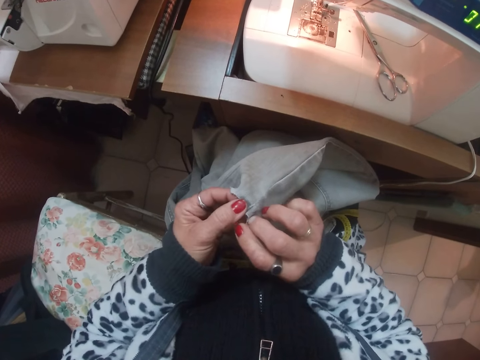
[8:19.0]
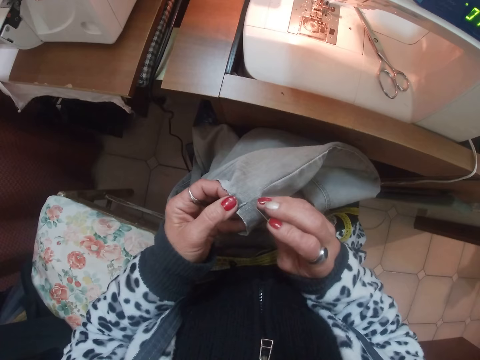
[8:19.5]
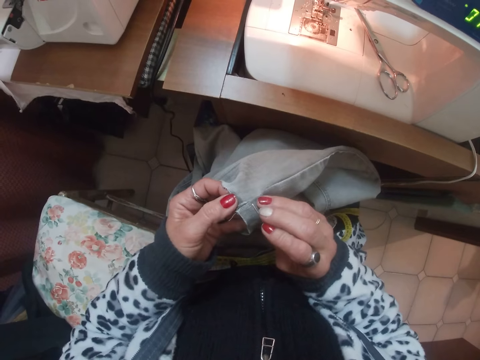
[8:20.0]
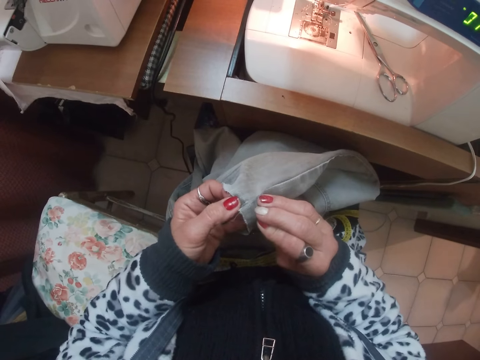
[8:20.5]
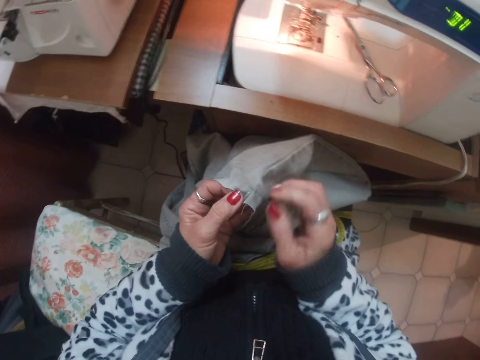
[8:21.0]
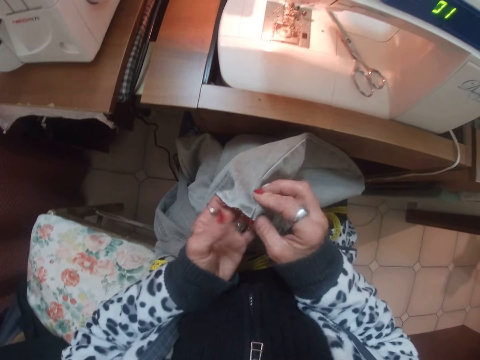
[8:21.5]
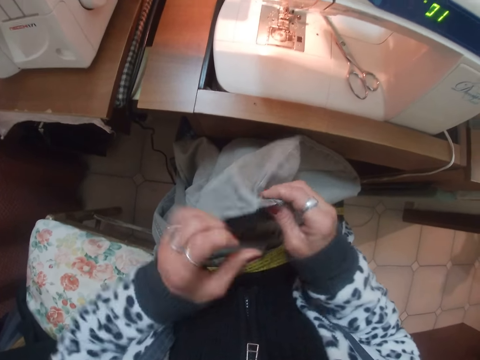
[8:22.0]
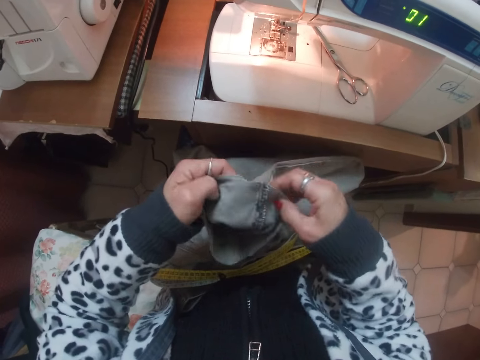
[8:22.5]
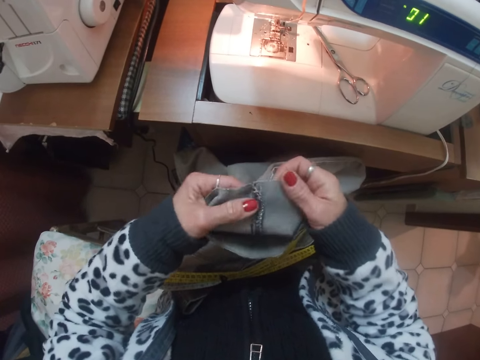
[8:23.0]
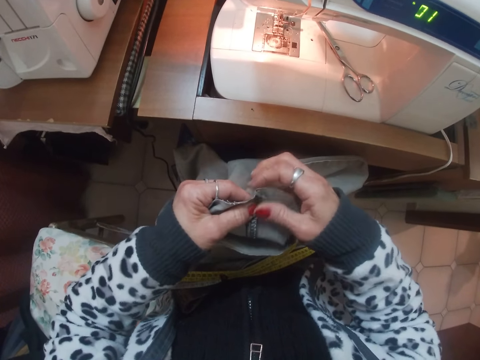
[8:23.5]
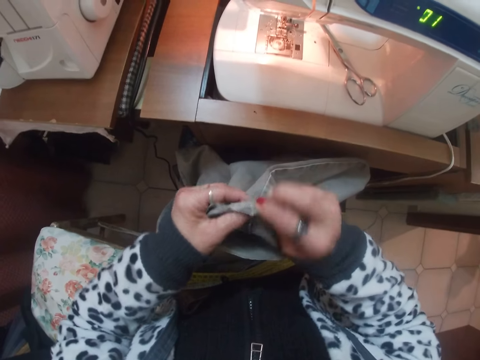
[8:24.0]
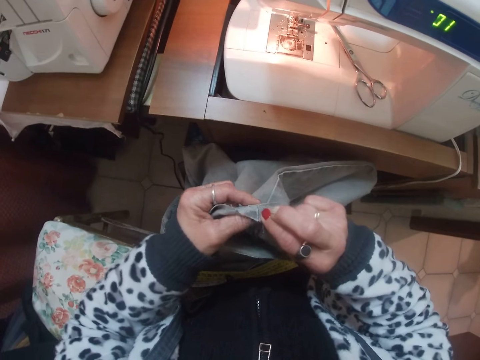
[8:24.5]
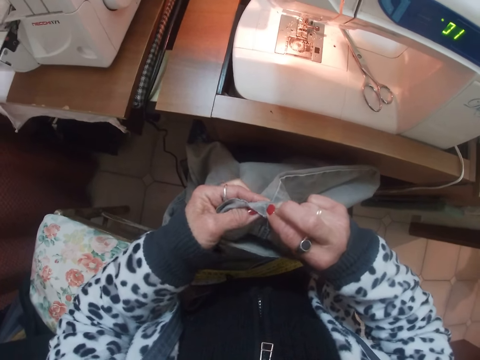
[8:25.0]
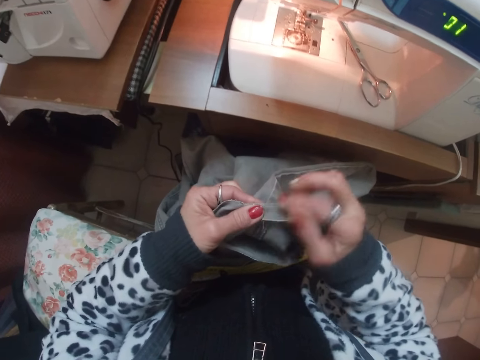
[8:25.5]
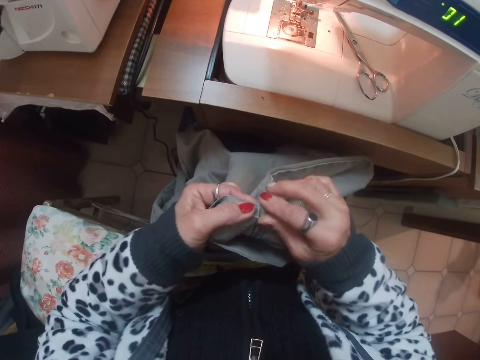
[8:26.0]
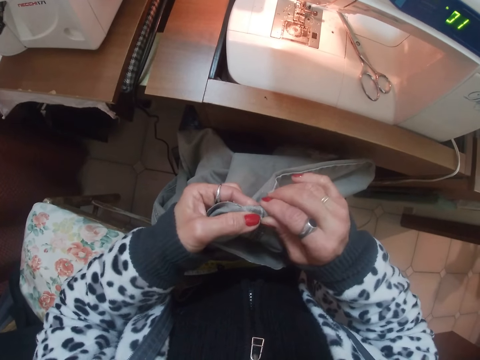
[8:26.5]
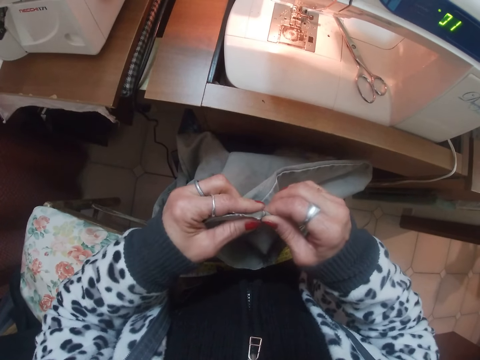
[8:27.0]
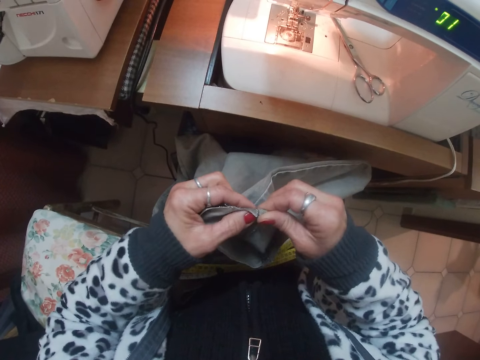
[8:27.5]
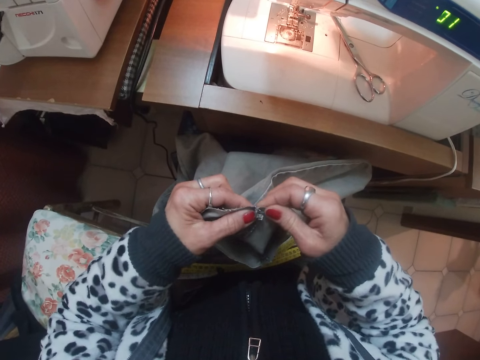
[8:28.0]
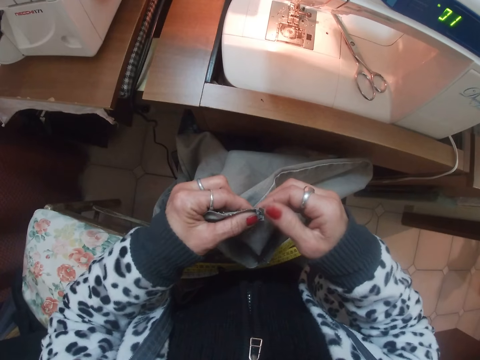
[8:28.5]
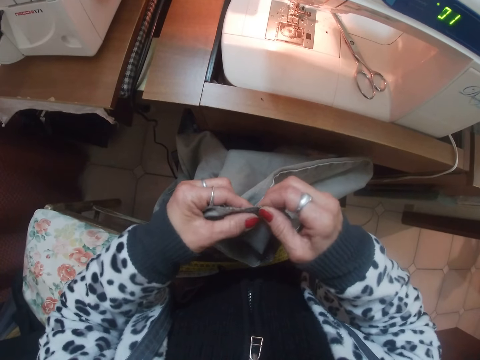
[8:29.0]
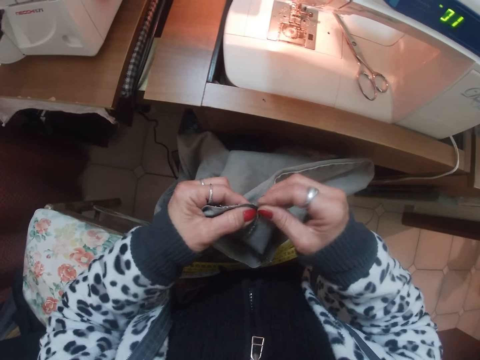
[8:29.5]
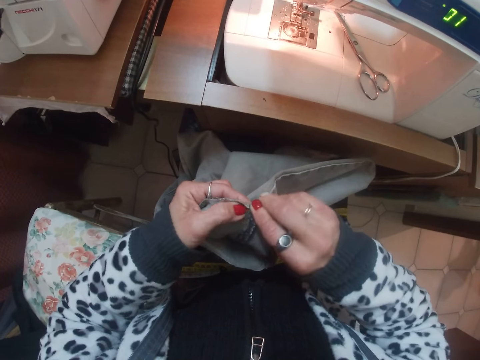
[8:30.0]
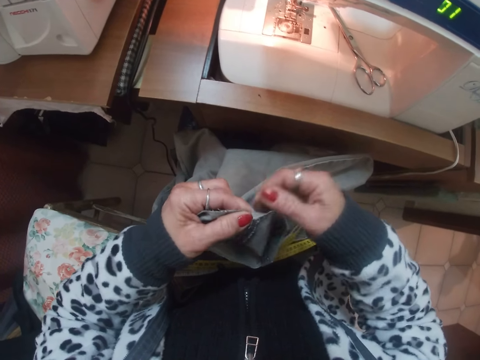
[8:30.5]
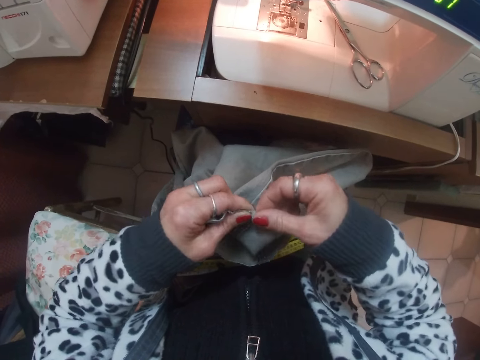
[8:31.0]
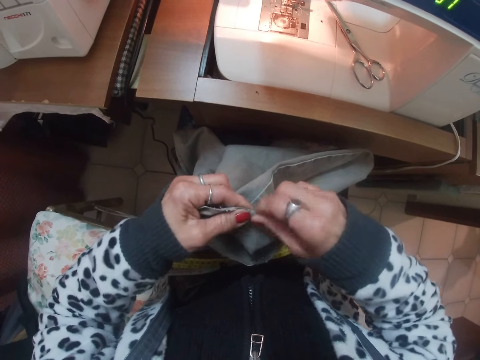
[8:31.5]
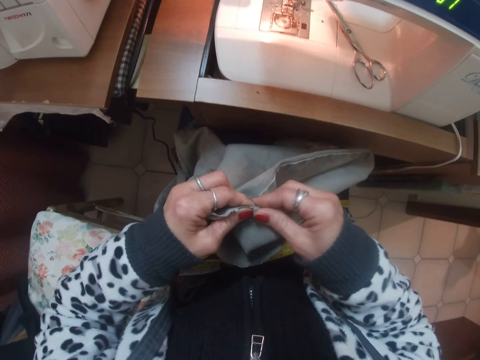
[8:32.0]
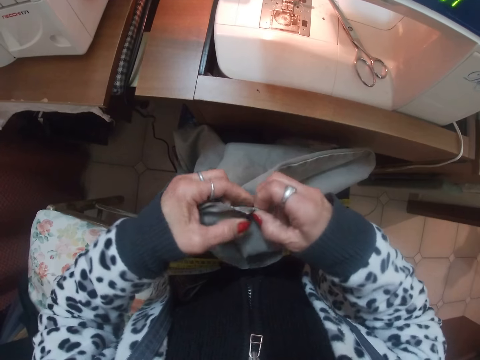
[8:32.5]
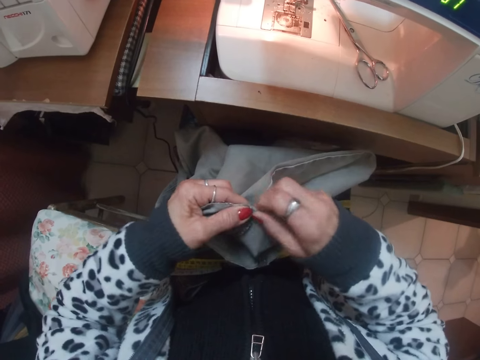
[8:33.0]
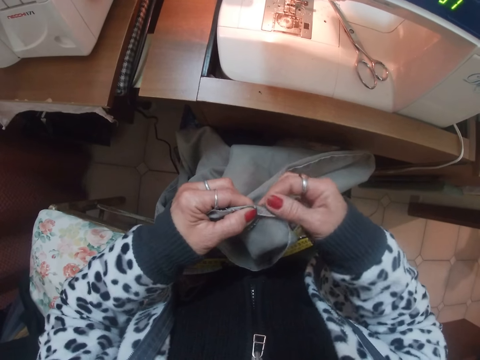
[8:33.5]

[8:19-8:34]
The camera wearer pins the pin on the trouser. They fold the bottom hem.

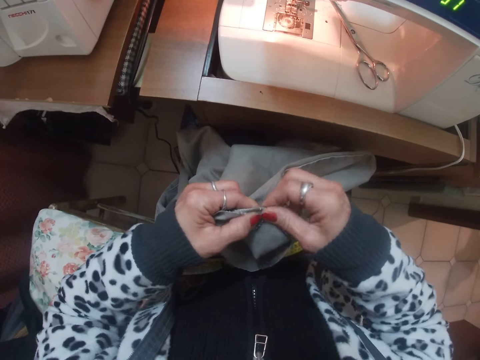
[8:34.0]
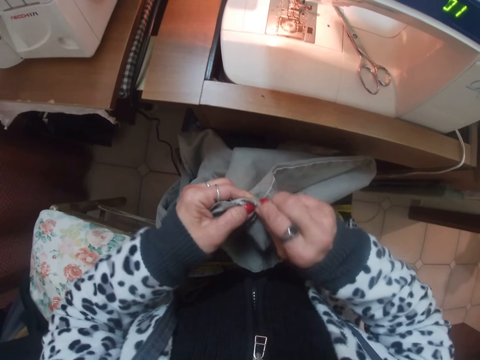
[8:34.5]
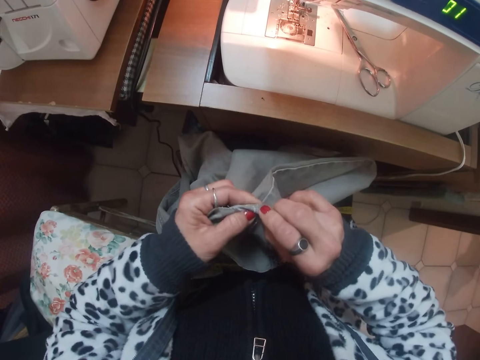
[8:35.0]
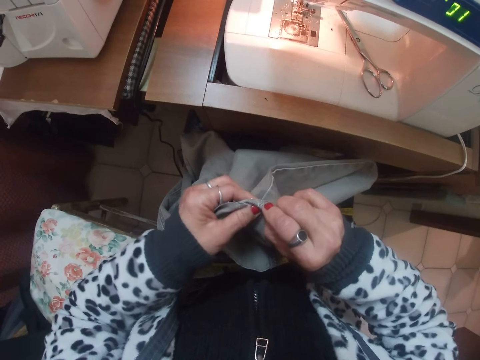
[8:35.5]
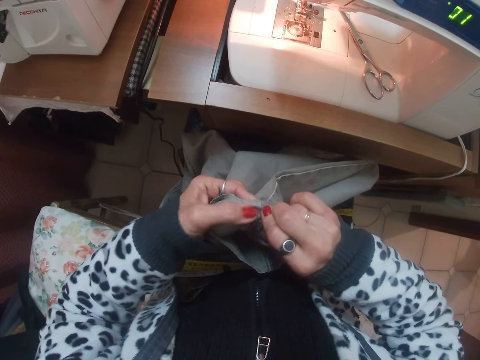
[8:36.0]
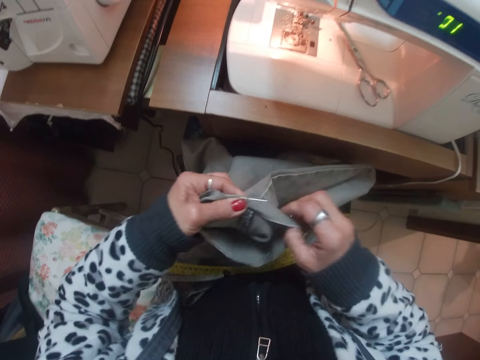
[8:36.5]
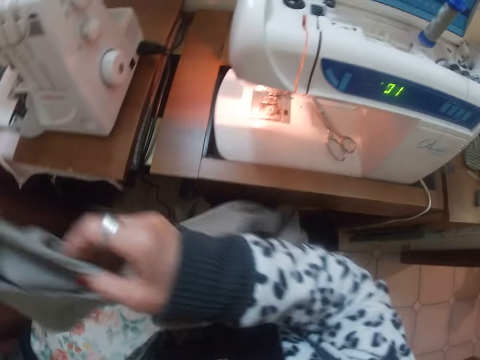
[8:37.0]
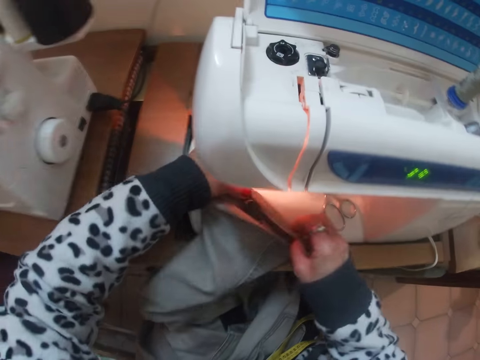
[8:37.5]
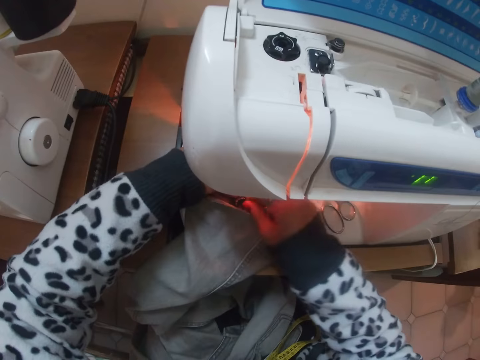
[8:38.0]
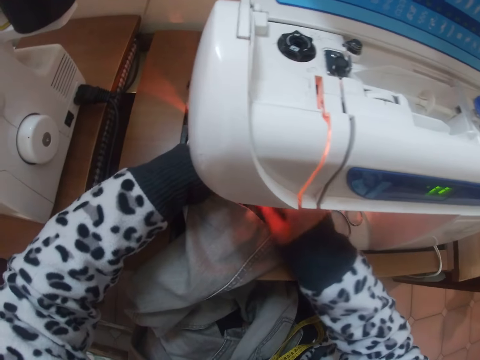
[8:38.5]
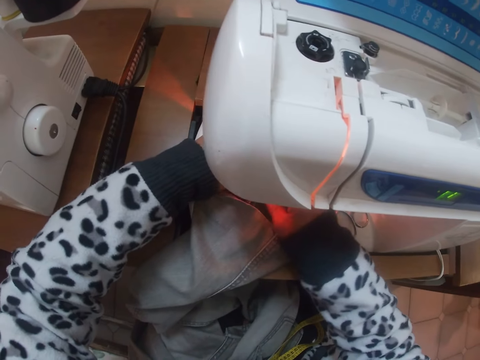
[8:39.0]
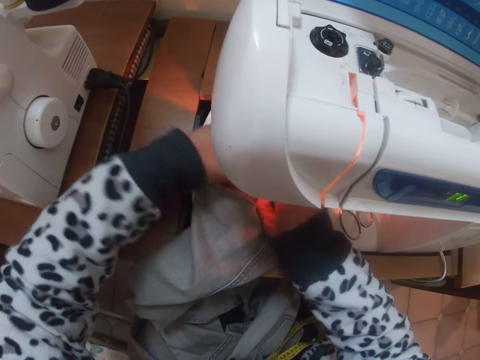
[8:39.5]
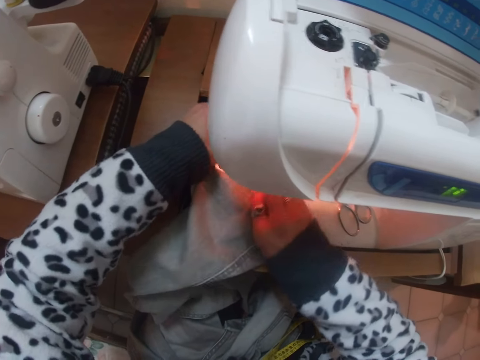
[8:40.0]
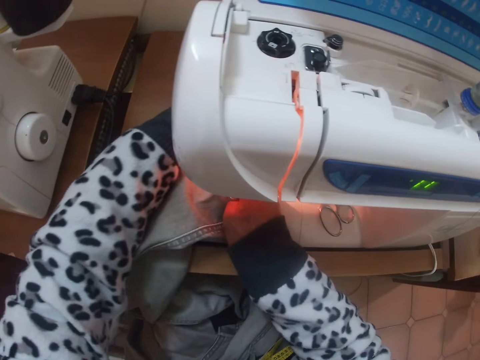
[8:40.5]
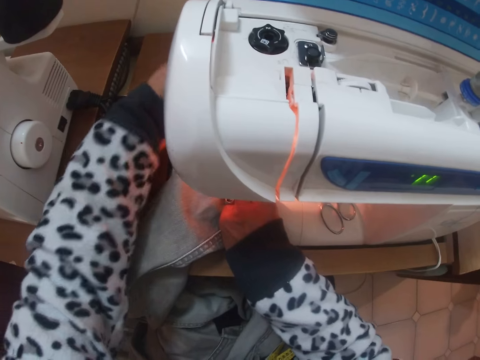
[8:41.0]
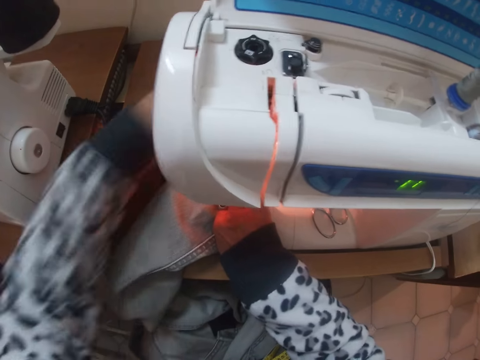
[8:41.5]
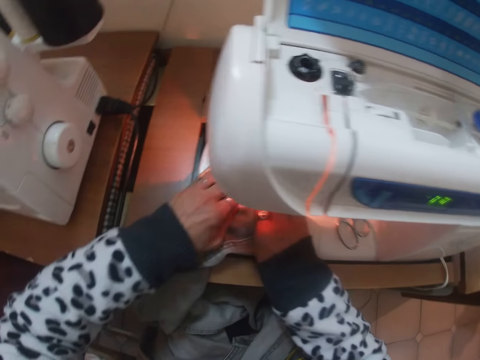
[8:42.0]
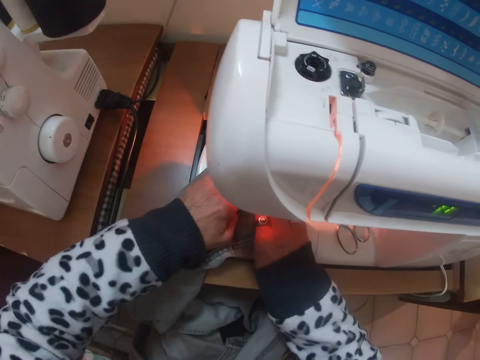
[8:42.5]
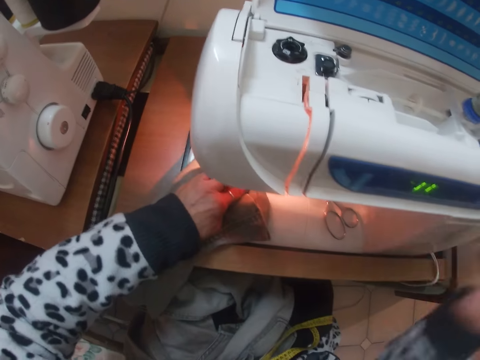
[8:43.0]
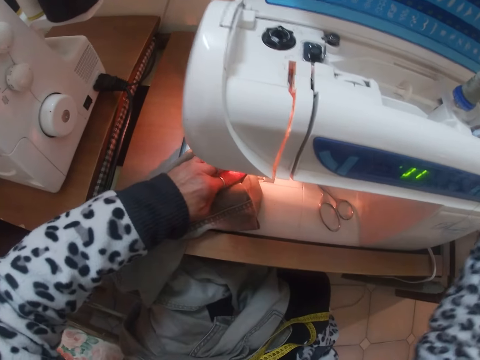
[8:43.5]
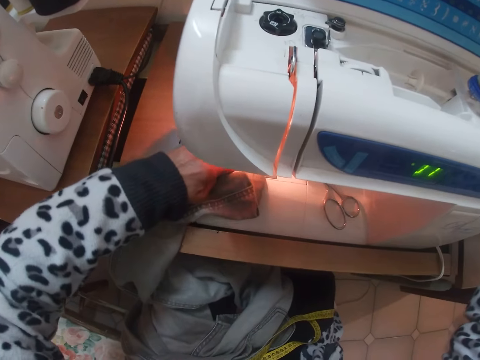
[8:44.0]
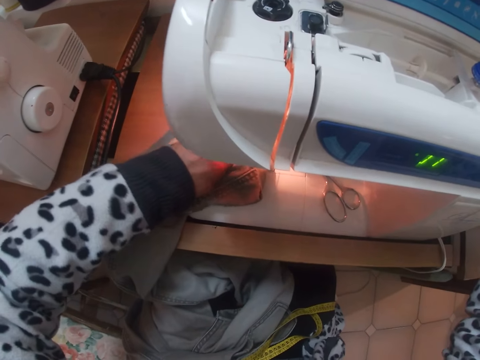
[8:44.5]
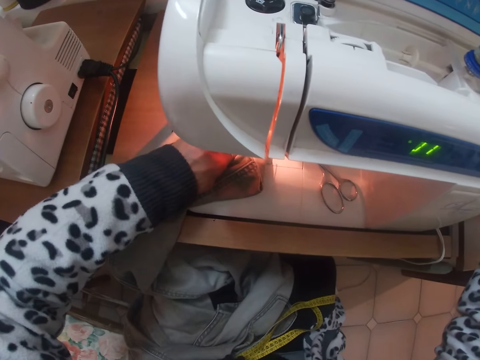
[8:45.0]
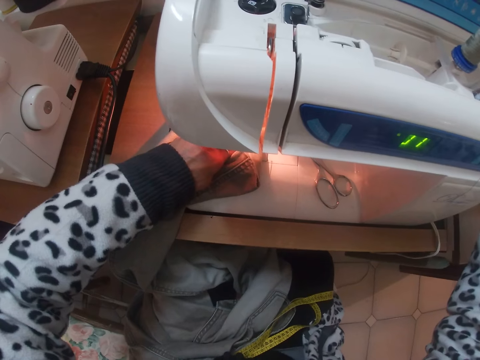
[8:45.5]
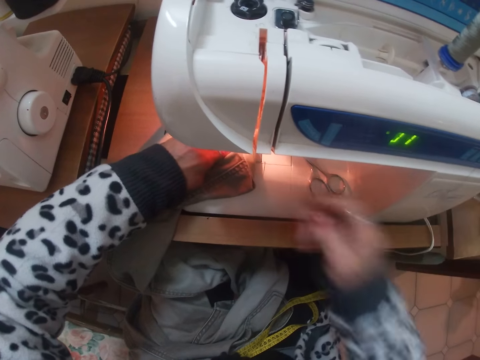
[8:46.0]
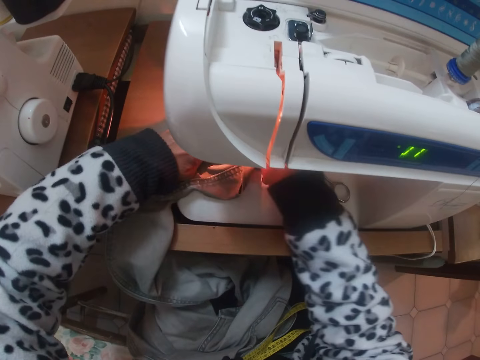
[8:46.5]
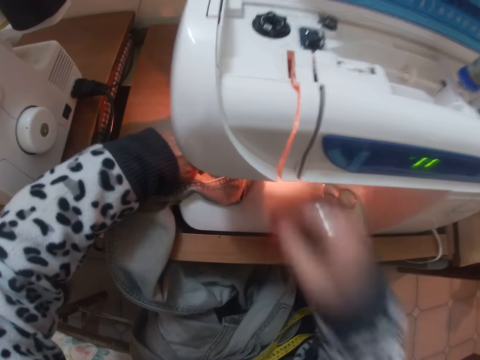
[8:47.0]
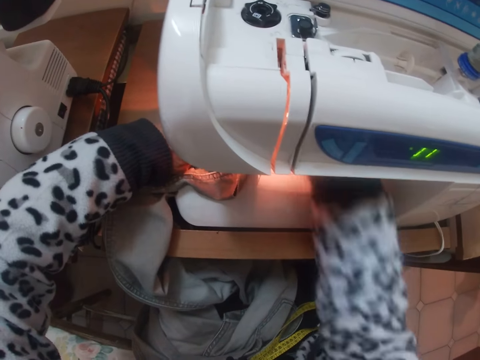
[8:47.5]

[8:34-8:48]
The camera wearer puts the trouser on the sewing machine. They sew the bottom hem of the trouser with the sewing machine.
